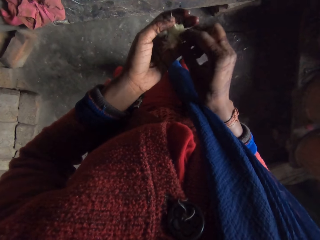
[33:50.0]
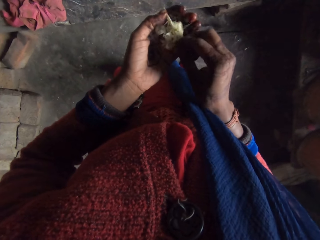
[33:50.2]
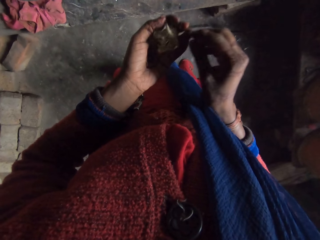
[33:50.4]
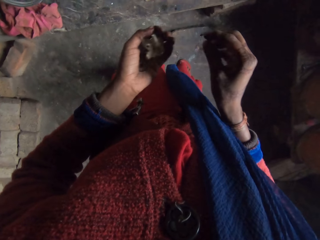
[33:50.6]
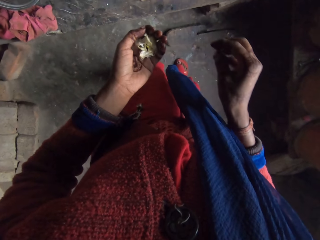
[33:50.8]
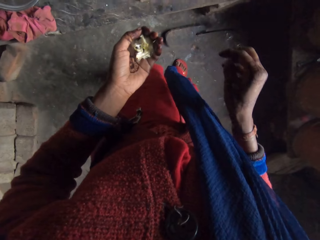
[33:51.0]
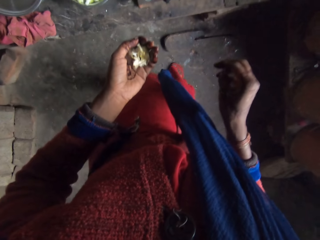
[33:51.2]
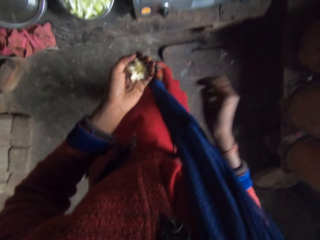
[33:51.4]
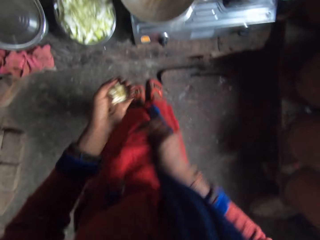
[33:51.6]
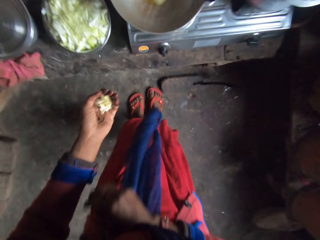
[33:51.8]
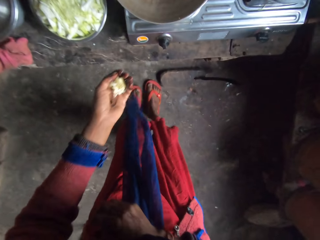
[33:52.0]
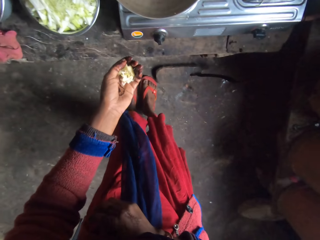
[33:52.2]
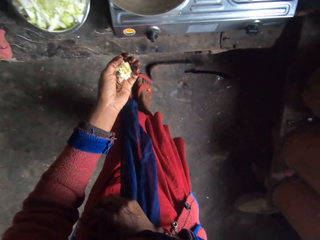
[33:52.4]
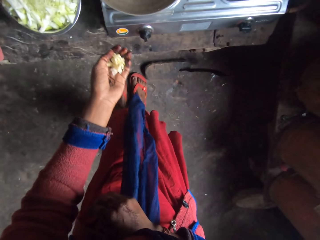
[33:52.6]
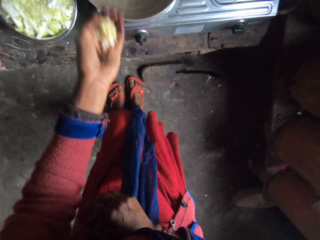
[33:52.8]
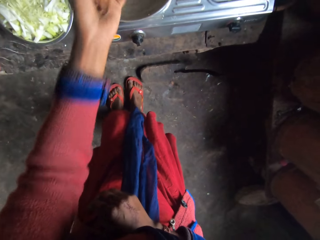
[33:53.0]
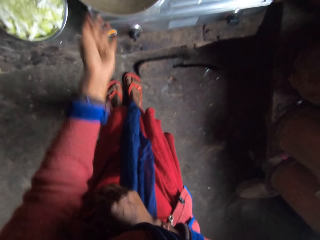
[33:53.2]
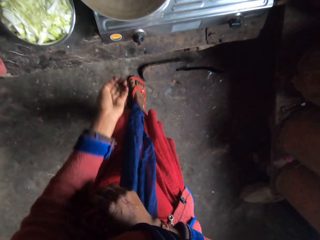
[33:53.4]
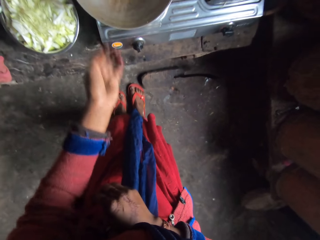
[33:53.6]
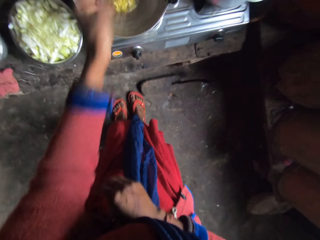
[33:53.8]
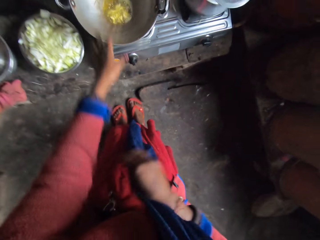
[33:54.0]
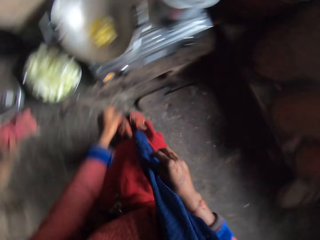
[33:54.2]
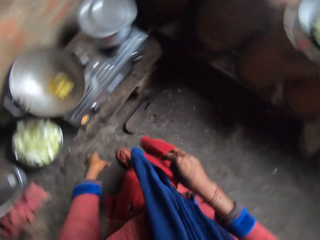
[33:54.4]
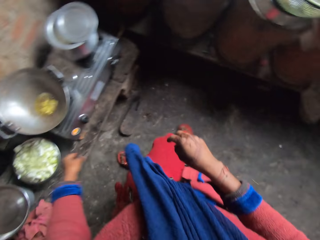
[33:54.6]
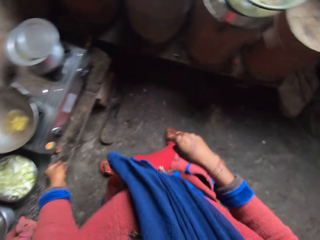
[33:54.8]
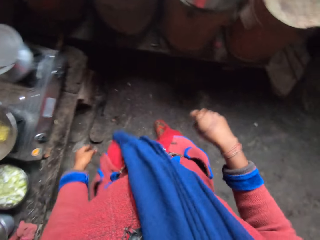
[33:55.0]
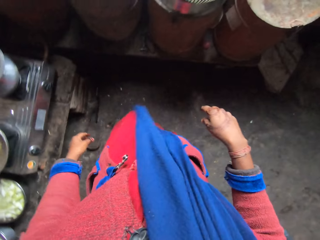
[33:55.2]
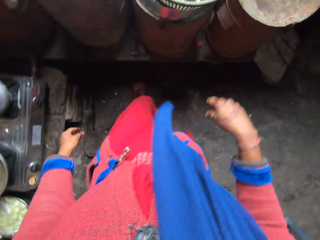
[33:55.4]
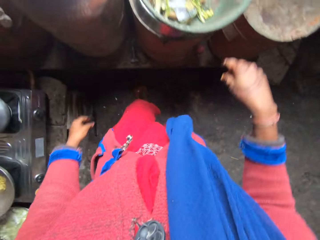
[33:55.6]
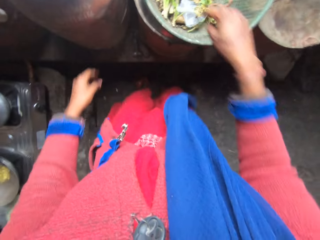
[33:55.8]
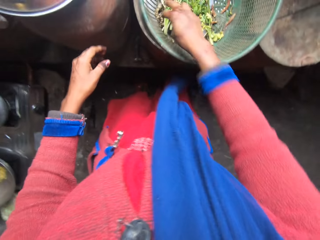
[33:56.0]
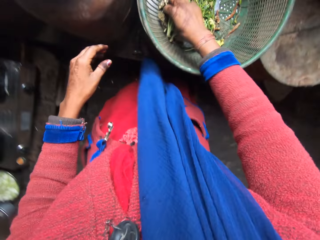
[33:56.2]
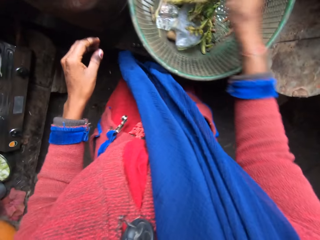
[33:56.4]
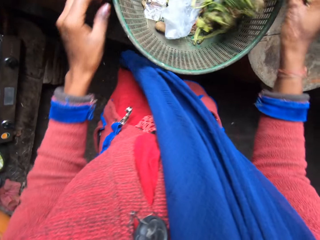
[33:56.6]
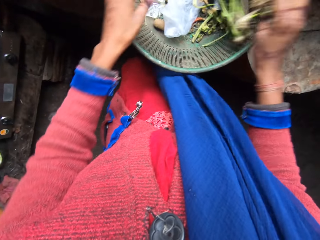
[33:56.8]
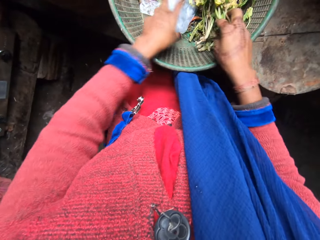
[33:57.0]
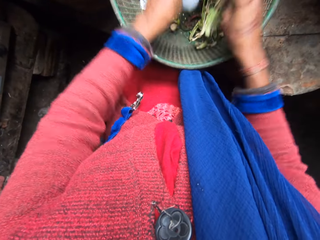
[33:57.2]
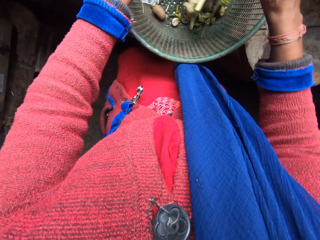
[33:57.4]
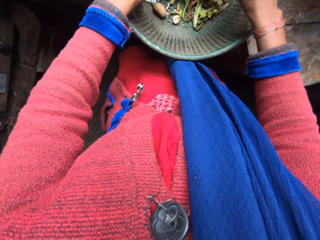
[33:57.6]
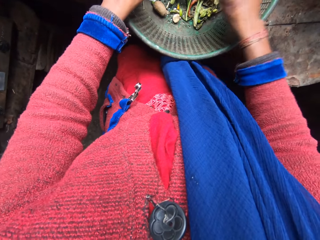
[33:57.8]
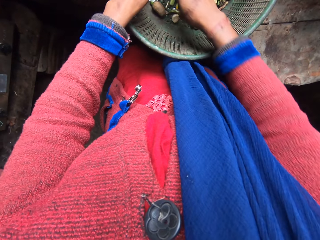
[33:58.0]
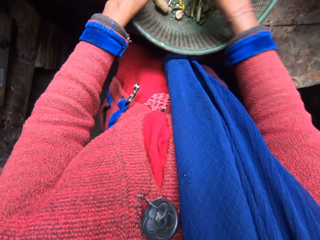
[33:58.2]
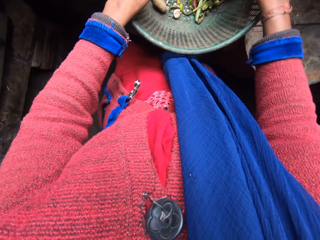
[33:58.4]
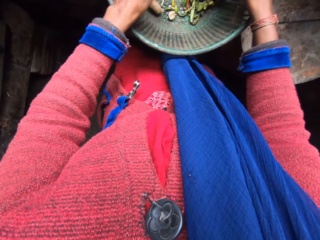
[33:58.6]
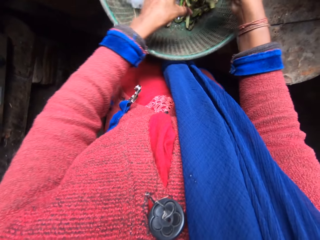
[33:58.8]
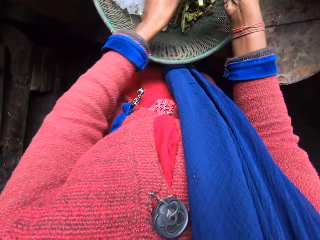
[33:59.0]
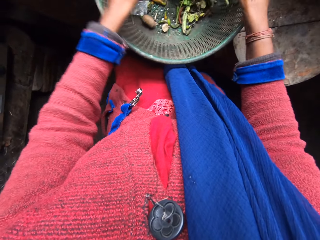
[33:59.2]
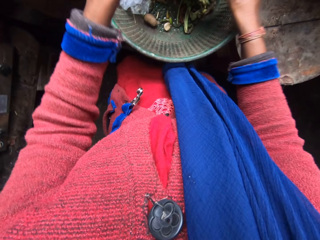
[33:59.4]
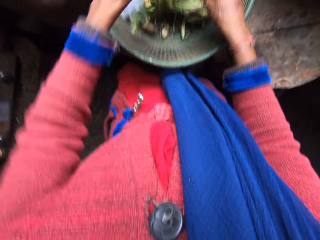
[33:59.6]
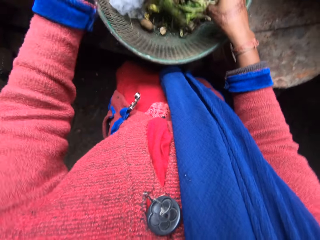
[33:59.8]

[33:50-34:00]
The camera wearer puts the ground garlic into the pan, in oil. They take some vegetables from a basket. They handle coriander.

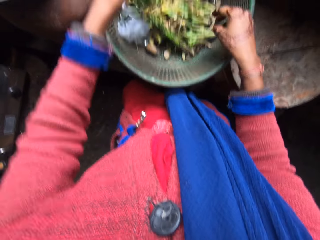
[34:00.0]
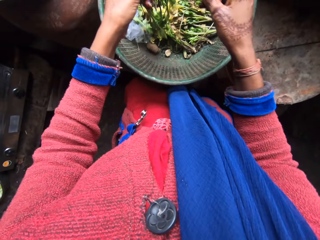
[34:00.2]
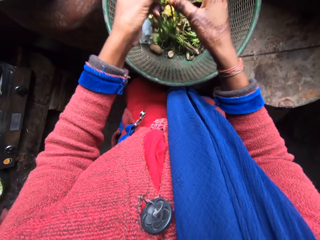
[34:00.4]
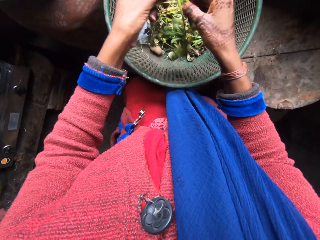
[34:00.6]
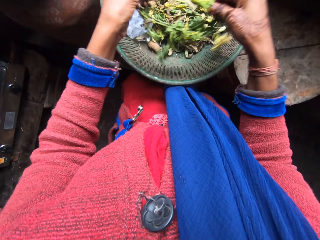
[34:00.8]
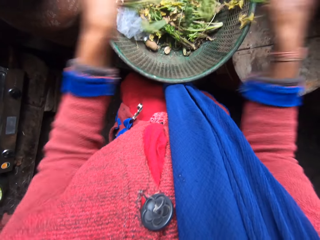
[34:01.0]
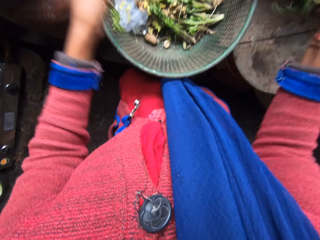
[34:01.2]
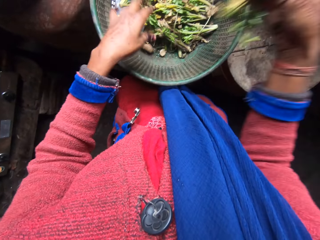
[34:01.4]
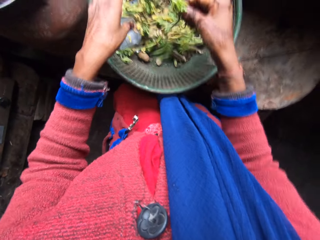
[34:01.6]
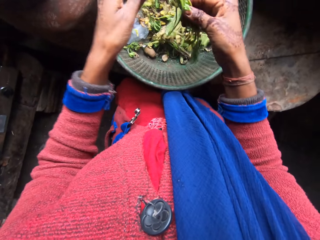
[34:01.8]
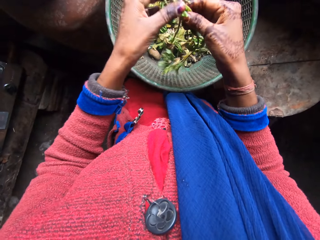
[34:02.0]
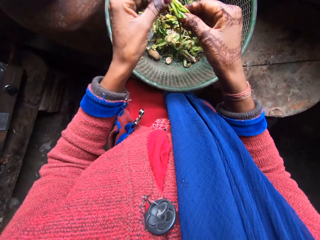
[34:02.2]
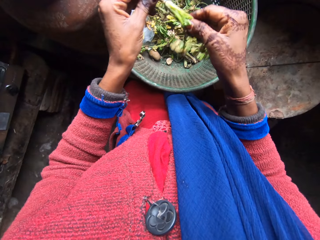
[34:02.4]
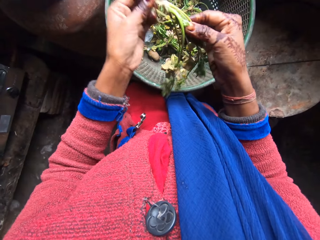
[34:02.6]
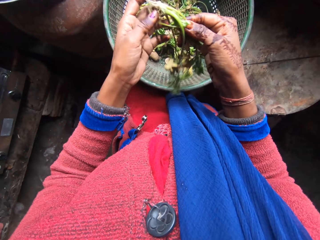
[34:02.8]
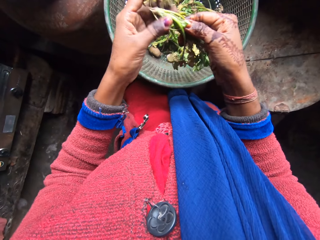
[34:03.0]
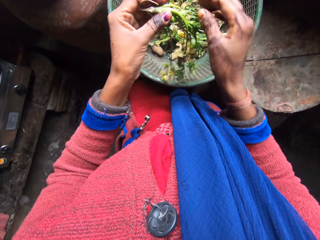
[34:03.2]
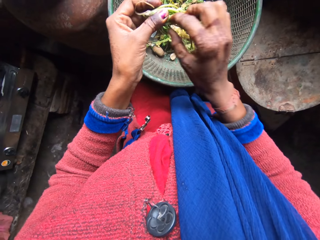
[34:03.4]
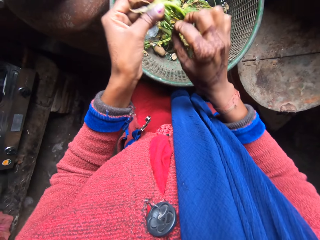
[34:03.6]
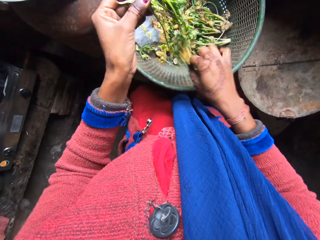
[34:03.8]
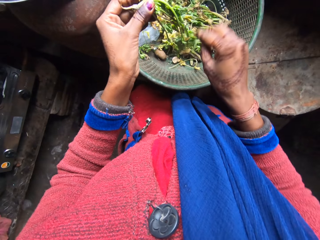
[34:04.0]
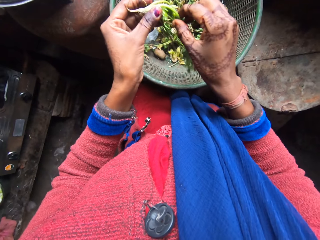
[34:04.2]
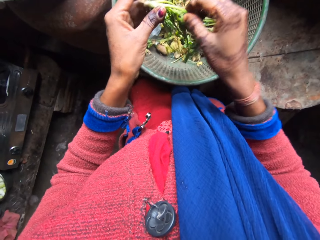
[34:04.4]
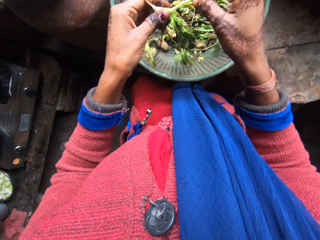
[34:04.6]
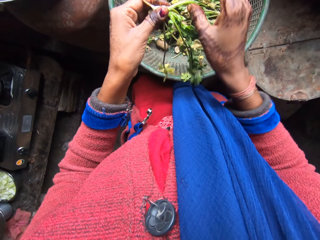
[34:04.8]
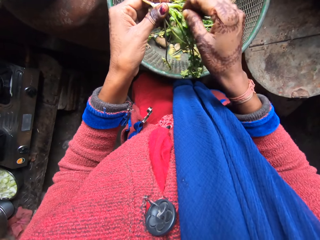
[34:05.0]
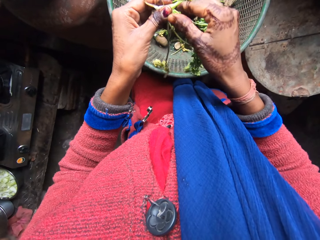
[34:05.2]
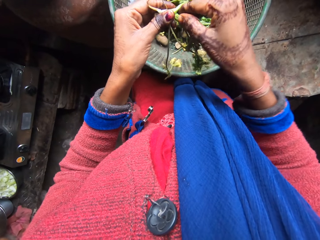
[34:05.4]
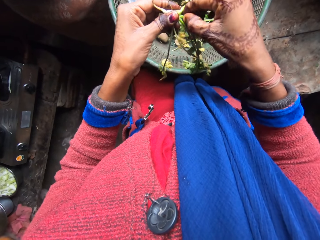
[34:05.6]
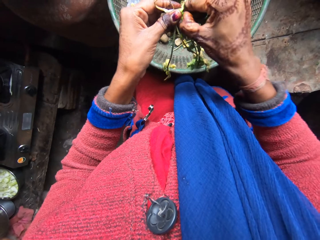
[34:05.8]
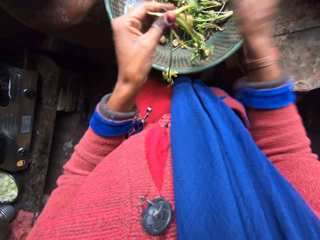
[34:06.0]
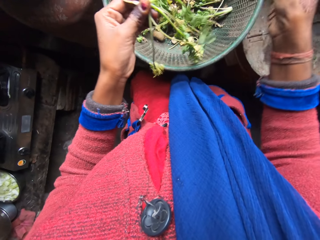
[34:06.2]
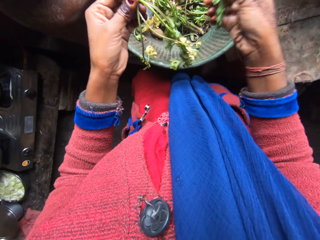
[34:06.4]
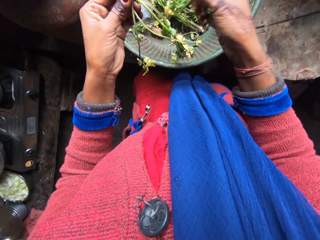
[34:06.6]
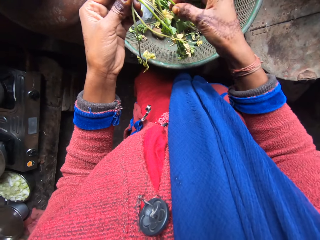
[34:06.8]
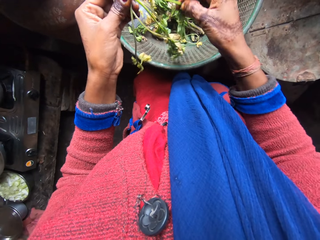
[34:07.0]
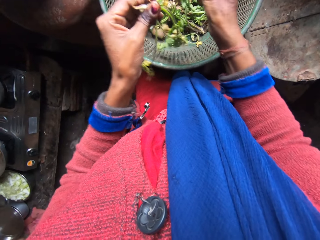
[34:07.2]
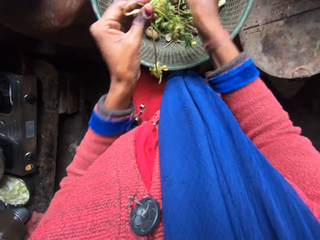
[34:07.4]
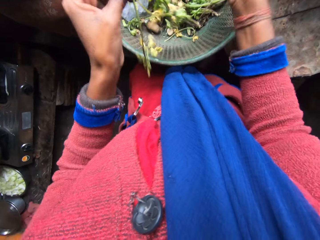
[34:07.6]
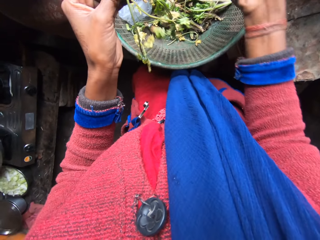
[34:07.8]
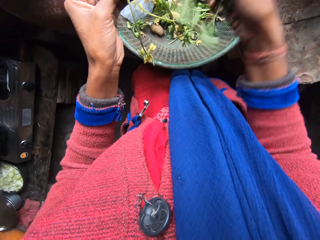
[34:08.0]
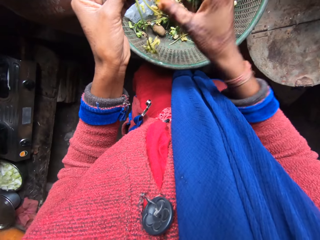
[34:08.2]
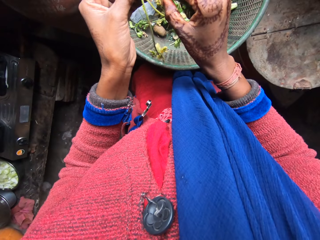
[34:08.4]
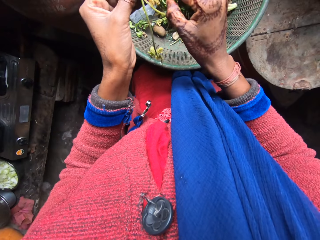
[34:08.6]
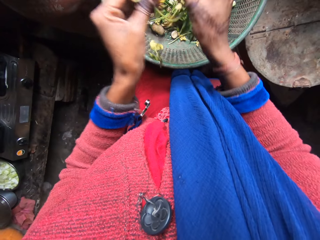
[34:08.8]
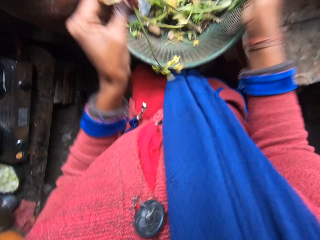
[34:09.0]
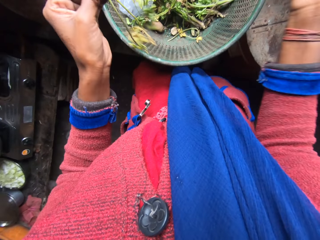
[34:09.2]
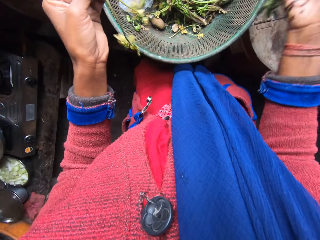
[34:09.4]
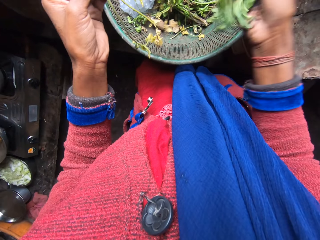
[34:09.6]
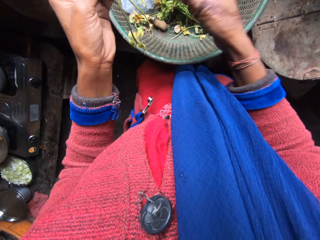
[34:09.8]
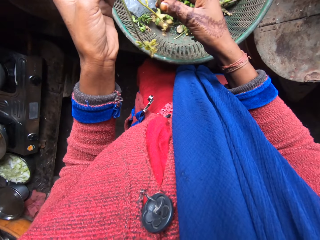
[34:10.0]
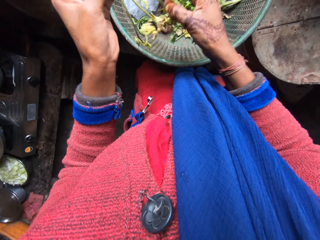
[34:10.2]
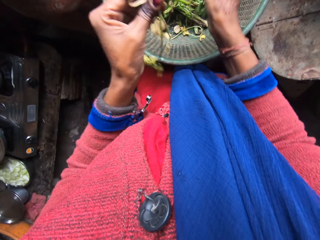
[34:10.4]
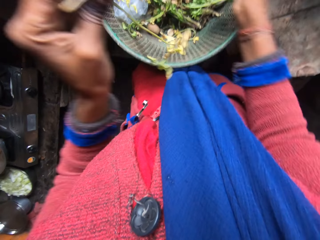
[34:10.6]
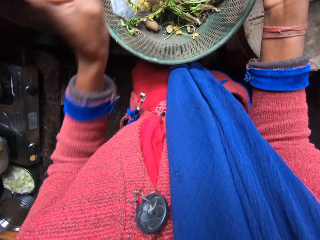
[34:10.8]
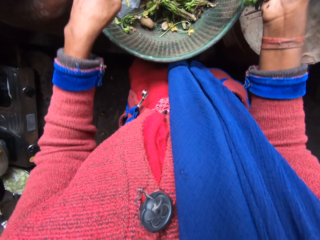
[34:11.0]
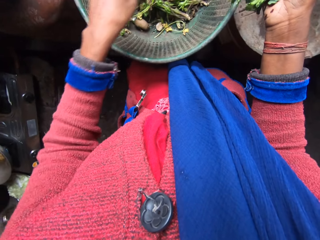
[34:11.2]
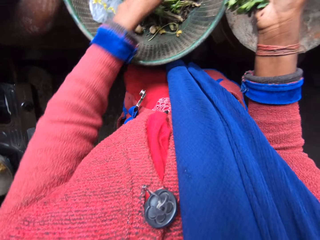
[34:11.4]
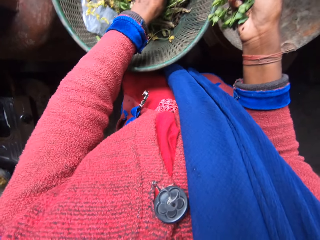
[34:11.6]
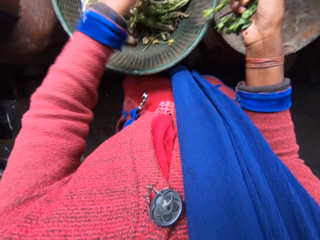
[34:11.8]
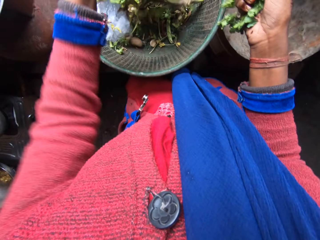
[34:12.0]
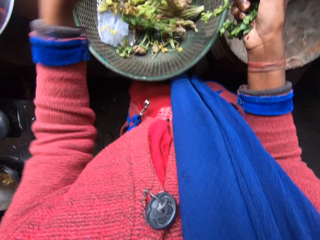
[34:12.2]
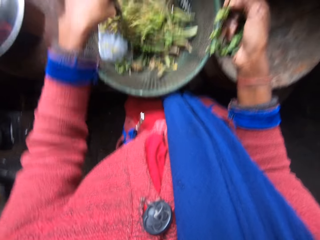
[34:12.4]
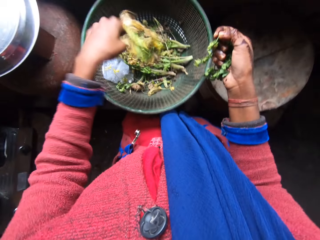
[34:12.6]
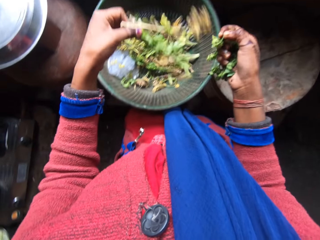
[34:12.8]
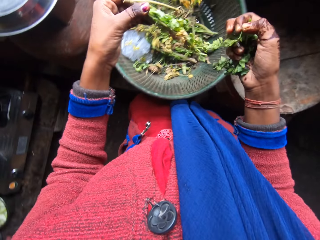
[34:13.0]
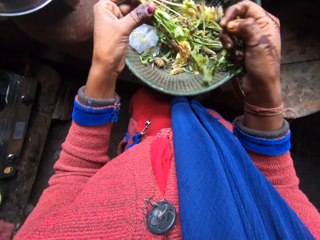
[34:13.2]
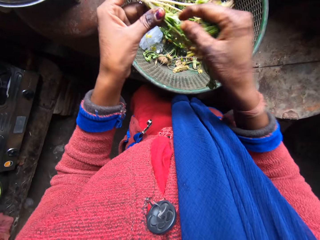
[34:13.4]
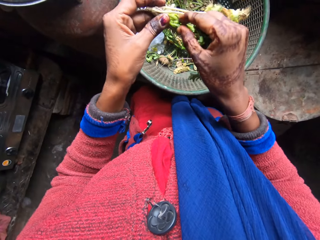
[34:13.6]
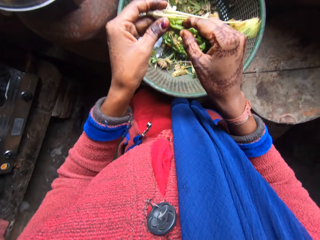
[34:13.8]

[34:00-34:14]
The camera wearer handles the coriander. They cut the coriander. They peel some leaves off the vegetables. They cut the coriander repeatedly. They throw the coriander in a basin and pick up the coriander.
